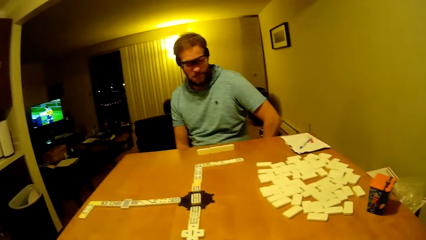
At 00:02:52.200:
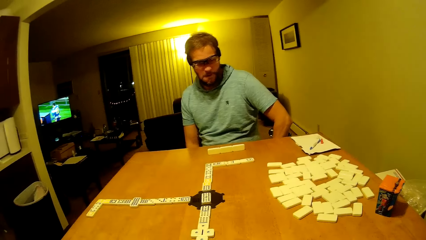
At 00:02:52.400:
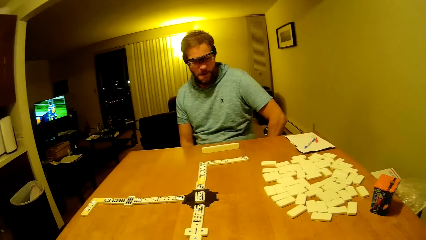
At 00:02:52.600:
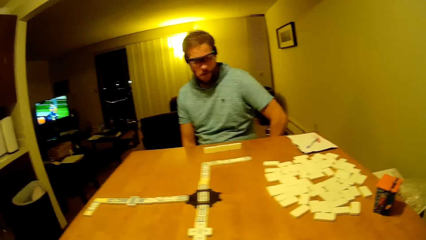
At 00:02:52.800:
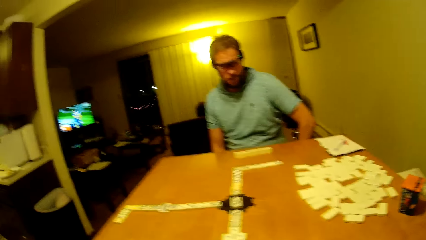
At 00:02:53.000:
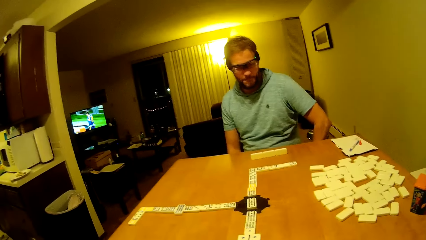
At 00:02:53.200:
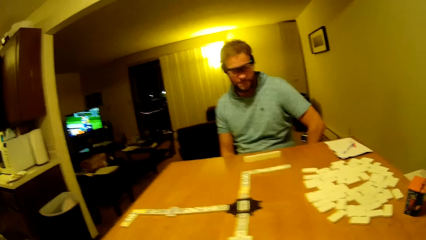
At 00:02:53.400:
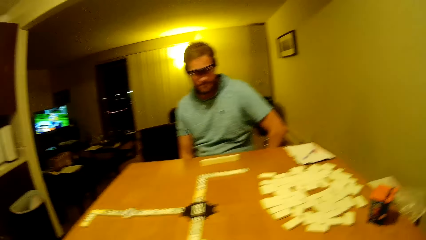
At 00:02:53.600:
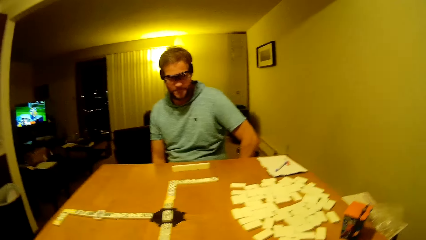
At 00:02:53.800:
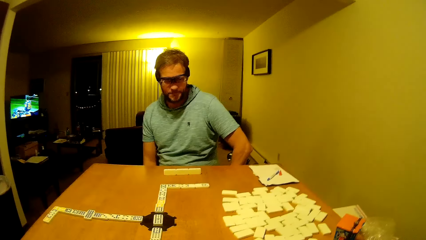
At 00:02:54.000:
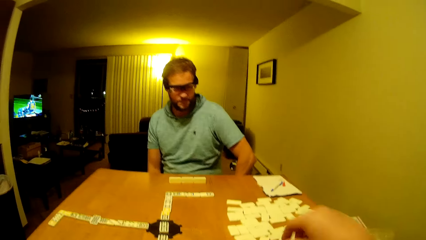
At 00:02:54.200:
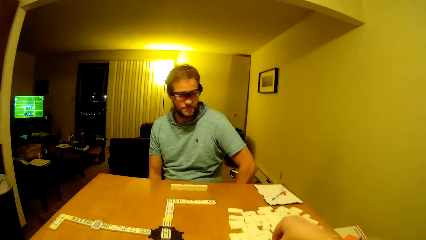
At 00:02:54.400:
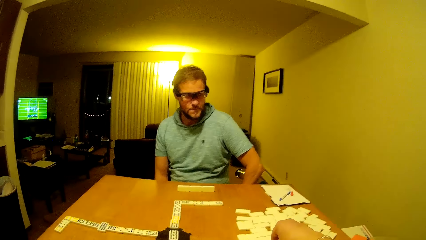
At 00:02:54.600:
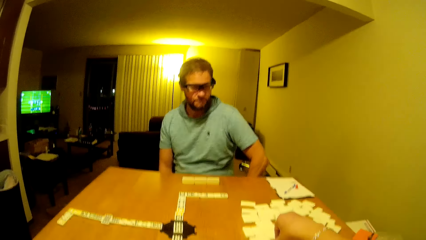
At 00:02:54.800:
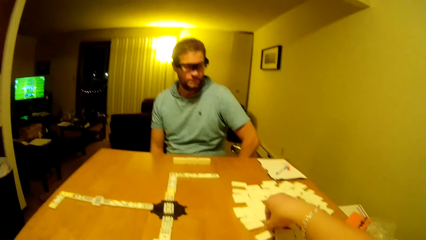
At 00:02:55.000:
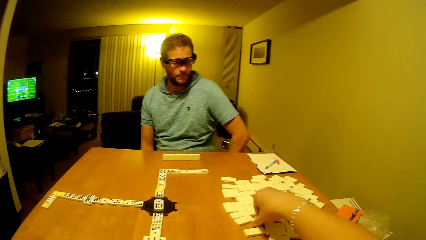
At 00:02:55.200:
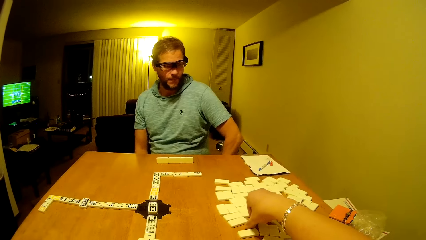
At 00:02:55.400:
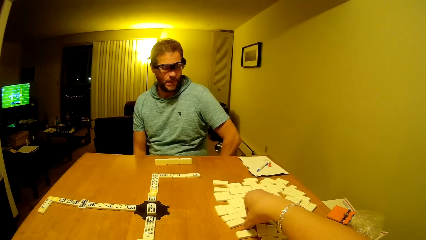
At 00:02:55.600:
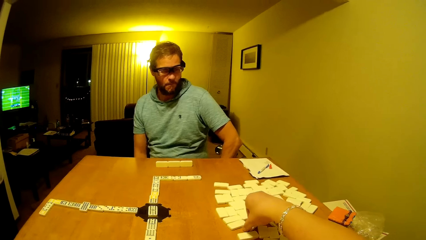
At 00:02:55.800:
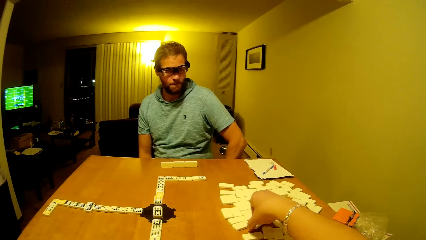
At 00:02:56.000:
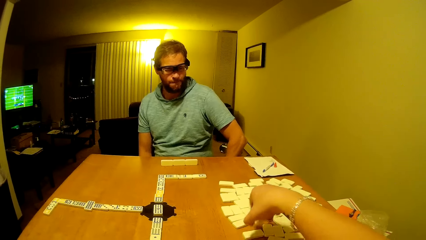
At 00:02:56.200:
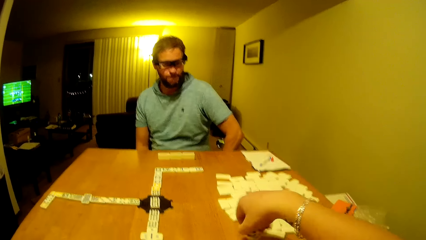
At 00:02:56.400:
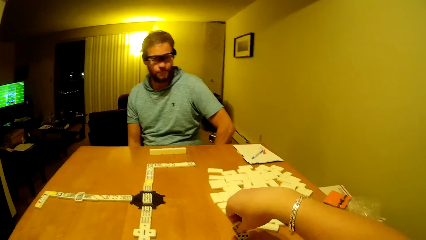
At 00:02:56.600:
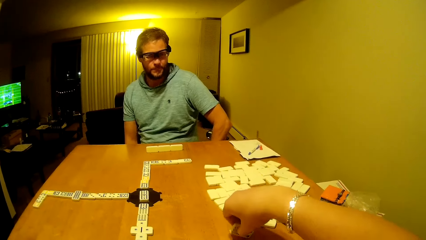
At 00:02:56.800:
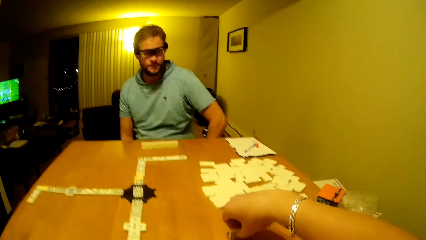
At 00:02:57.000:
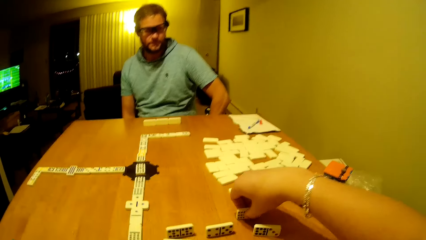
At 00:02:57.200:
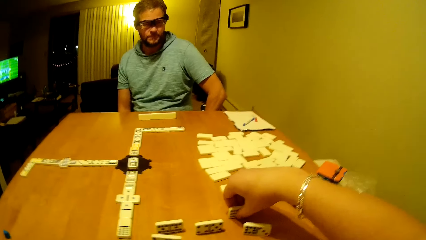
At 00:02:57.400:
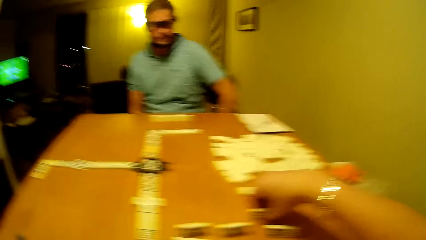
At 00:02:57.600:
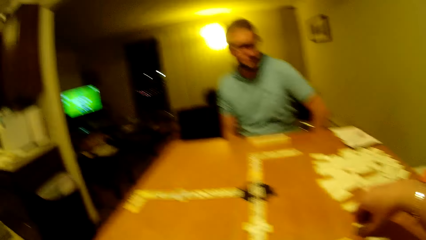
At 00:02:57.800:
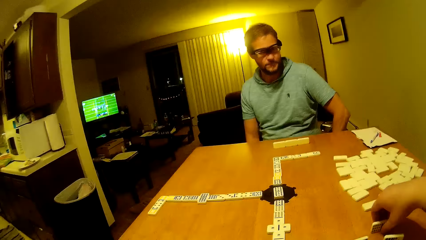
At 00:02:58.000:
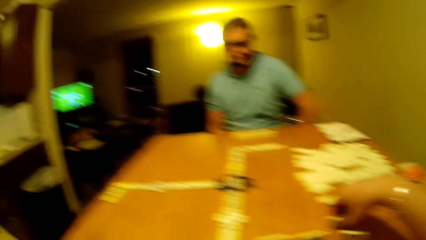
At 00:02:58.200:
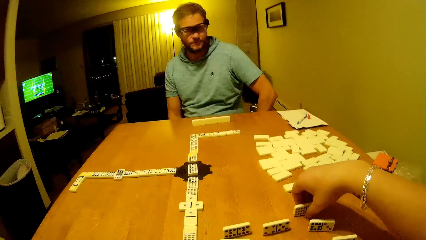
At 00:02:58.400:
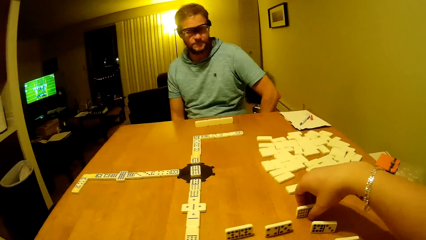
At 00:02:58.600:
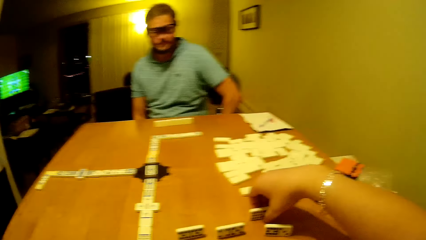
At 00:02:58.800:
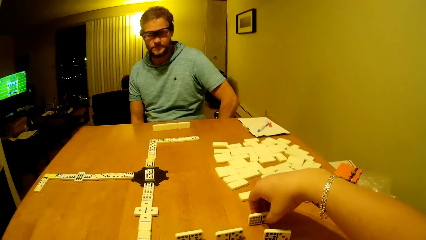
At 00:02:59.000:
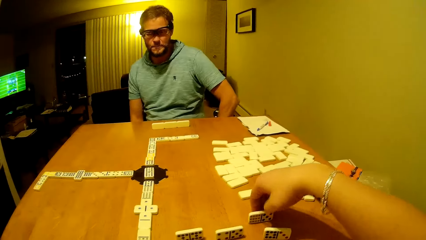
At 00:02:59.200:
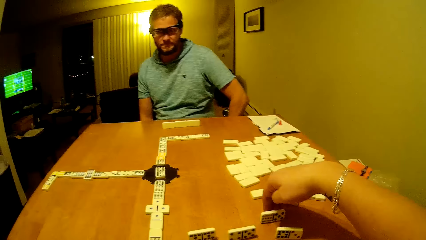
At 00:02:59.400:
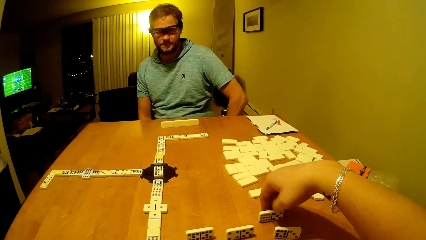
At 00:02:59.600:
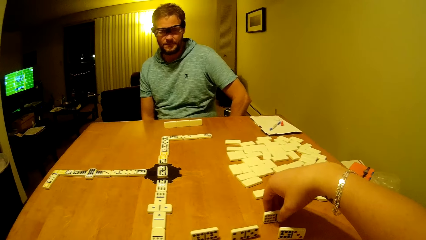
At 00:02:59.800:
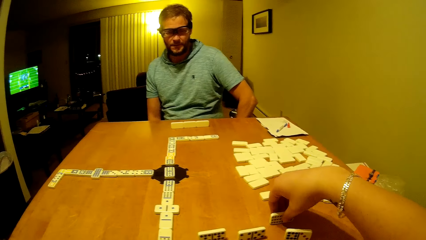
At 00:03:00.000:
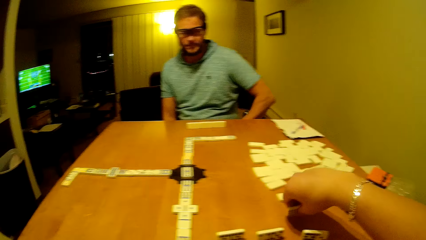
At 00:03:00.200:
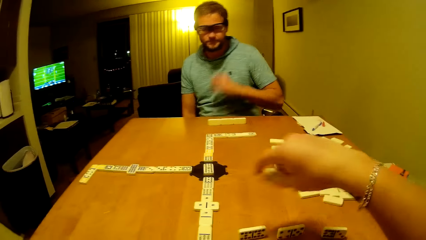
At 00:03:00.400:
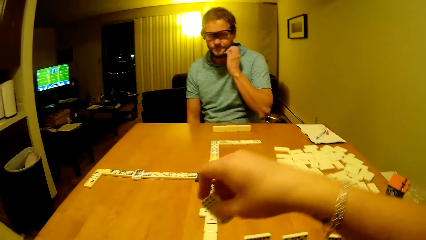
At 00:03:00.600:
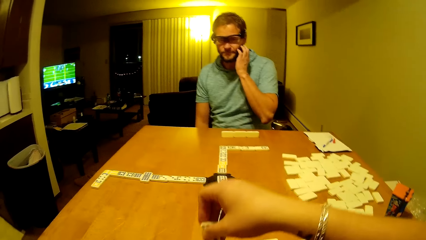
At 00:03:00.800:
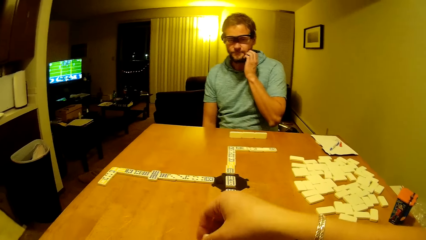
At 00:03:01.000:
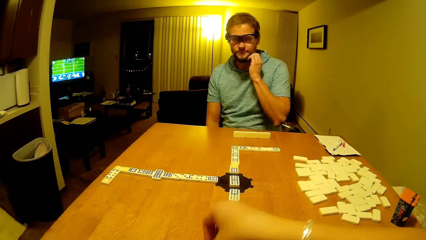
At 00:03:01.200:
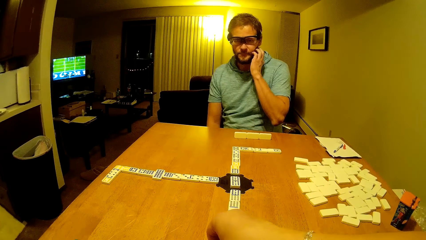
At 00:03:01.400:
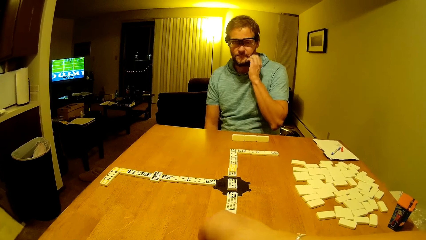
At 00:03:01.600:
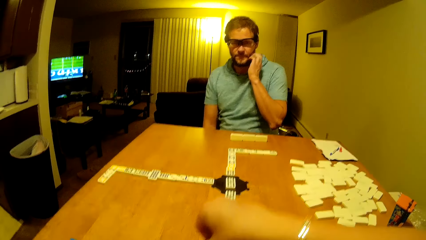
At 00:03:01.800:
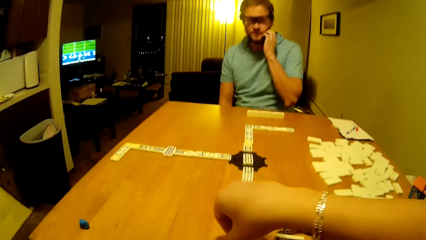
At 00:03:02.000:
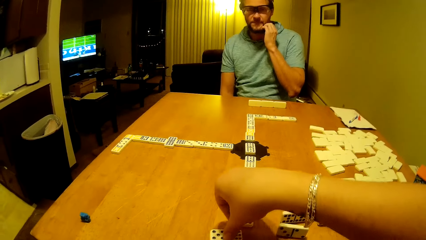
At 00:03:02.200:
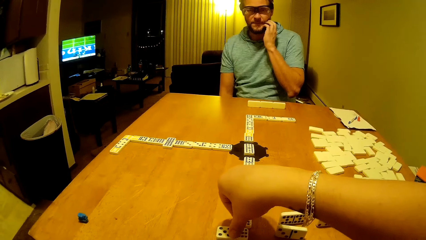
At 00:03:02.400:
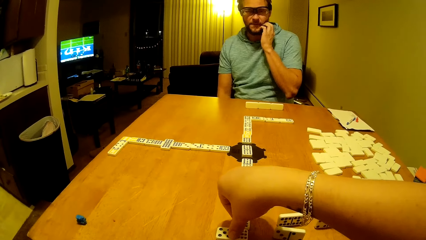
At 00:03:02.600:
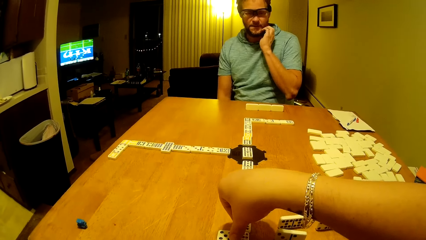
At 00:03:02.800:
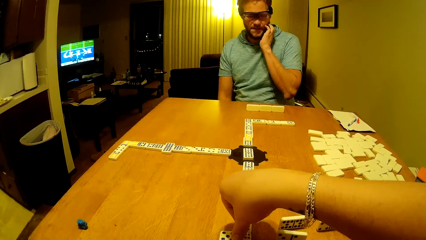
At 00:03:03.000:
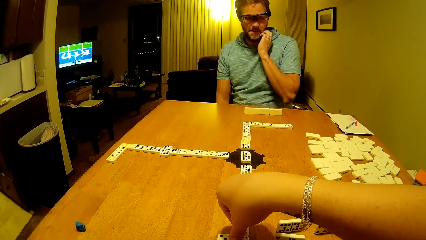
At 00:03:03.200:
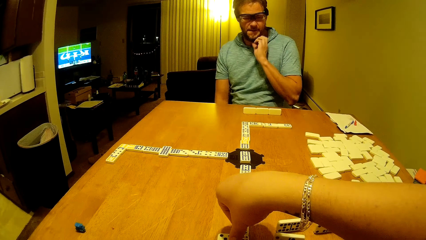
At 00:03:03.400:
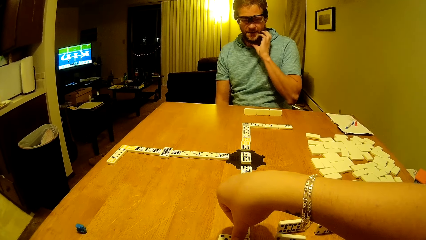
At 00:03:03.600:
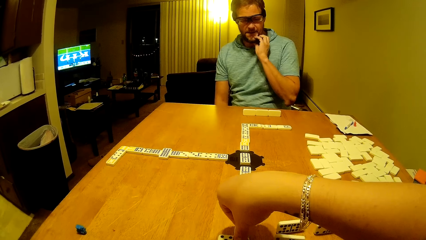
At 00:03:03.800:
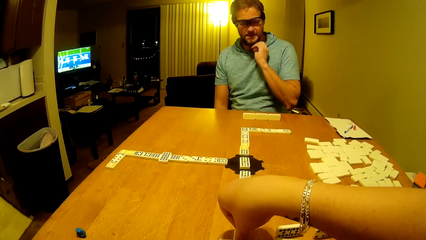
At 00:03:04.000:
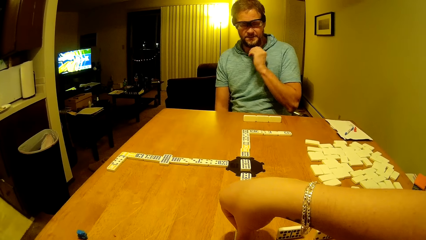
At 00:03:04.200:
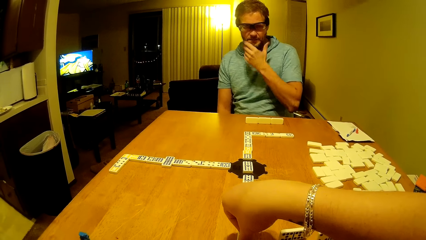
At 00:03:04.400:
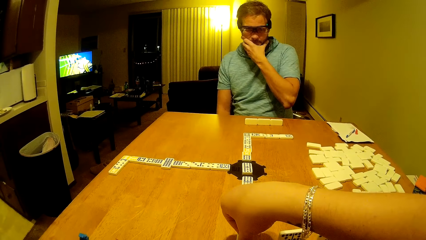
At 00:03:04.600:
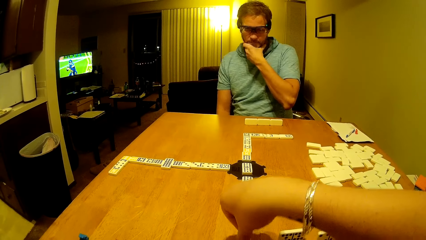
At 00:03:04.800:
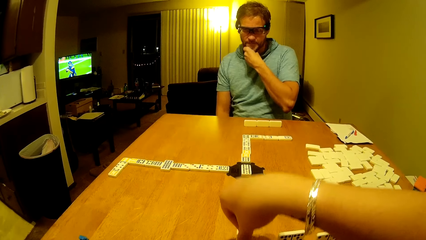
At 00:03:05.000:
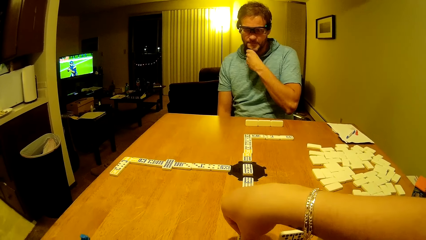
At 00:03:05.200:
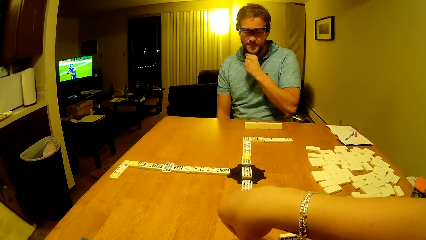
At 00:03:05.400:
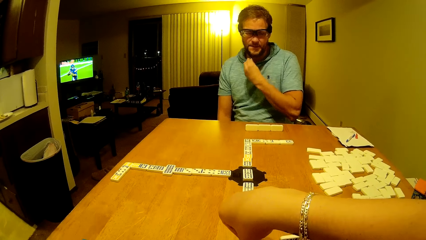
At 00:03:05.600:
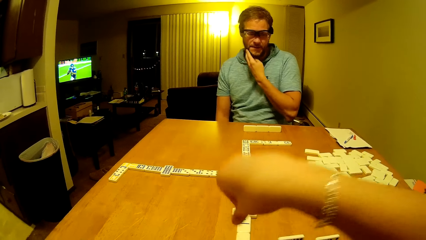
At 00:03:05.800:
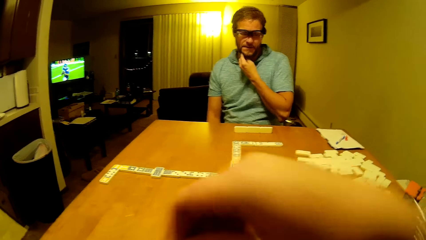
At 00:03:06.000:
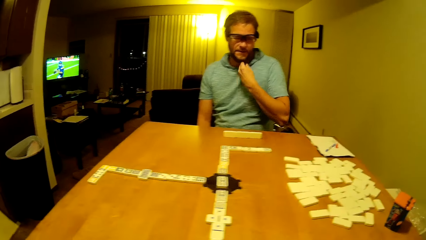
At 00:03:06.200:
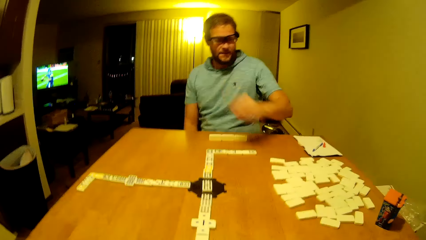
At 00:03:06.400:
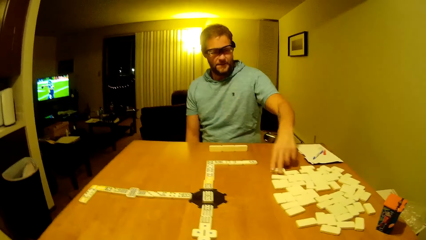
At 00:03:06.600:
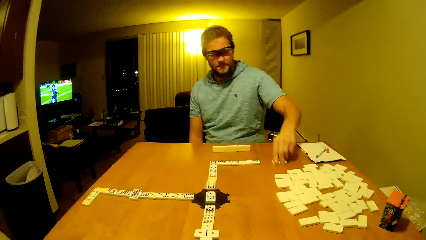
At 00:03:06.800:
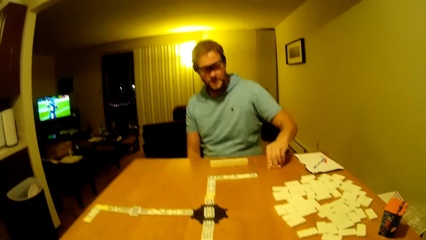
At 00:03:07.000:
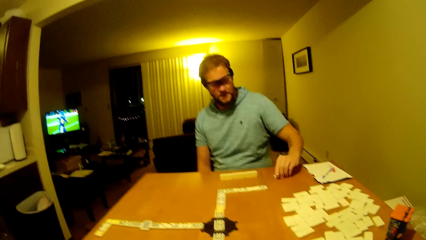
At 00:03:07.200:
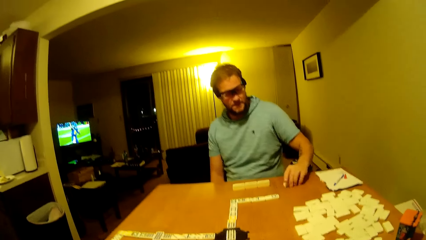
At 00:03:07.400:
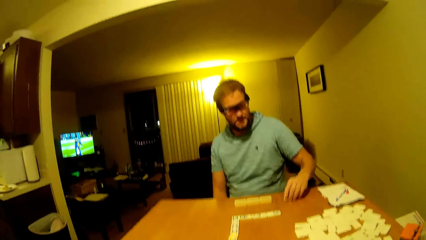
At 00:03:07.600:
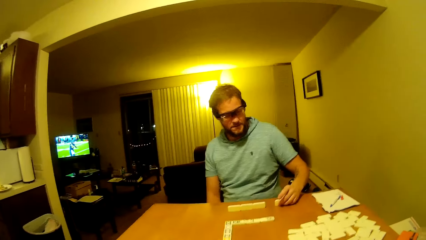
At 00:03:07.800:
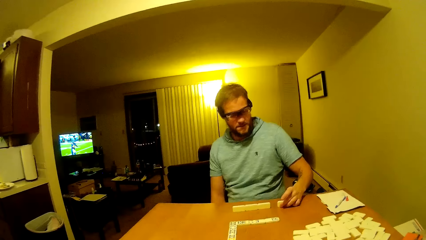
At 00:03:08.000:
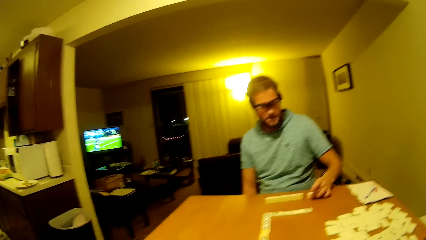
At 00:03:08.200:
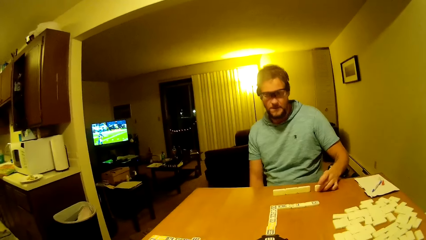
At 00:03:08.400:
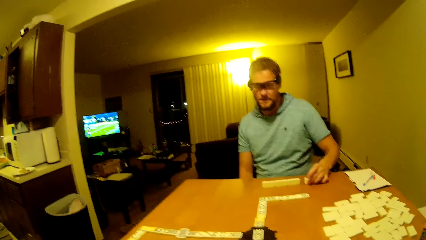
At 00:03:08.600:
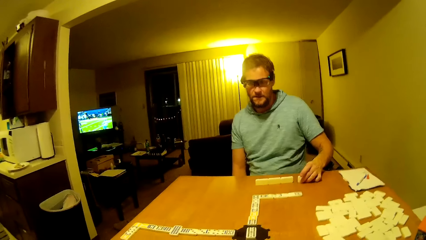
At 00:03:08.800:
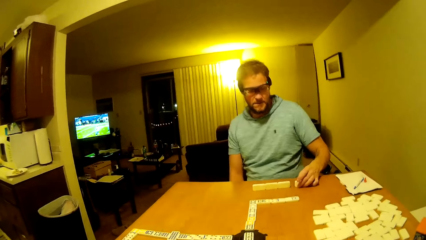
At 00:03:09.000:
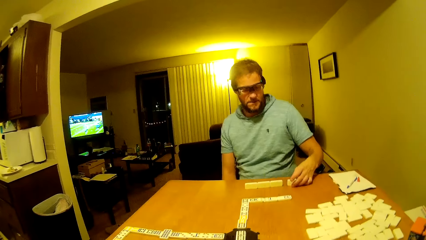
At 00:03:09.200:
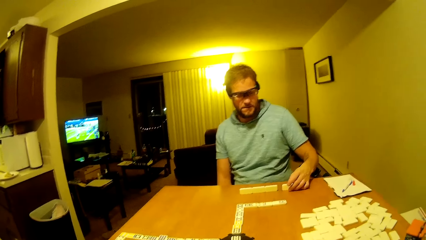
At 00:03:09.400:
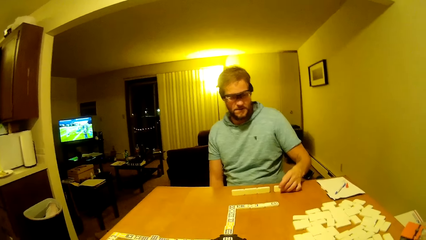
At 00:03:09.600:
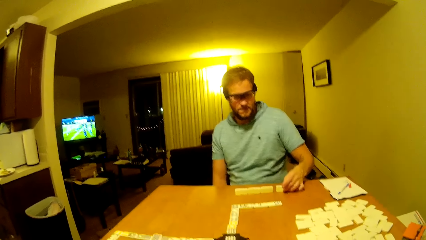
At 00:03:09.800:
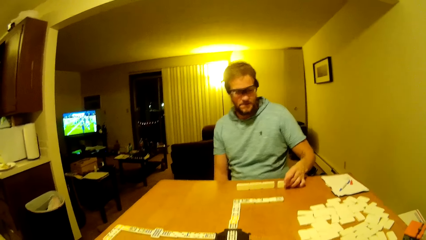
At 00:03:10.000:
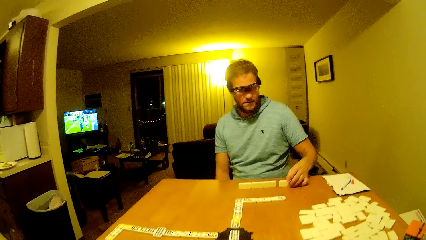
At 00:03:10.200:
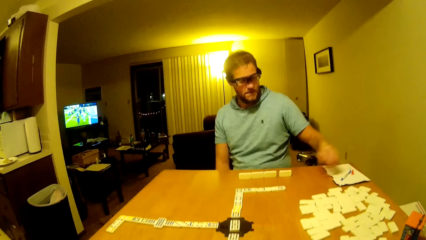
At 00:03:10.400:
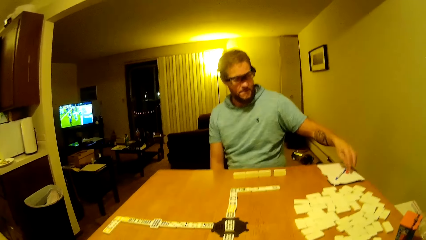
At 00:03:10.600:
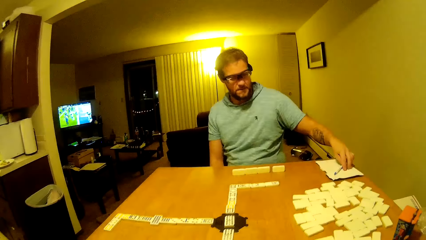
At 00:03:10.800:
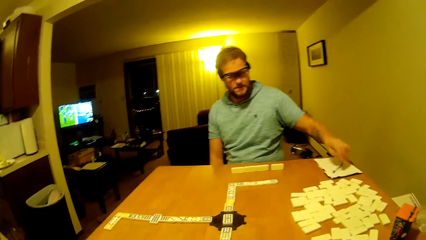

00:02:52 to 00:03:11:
The camera wearer picks up the pai gow tile or dice. They place the pai gow tile upright on the table. They pick up the pai gow tile. A man scratches his chin. The camera wearer places the pai gow tile flat on the table. The man holds the dice, drags the pai gow tile on the table, picks up the dice and places the pai gow tile upright on the table.
